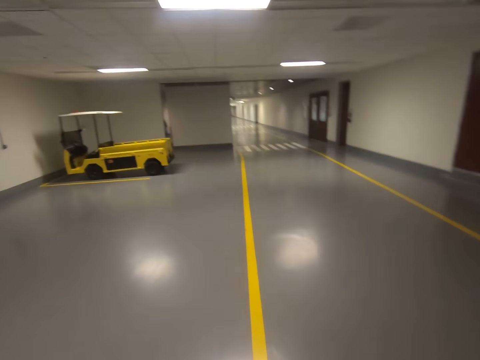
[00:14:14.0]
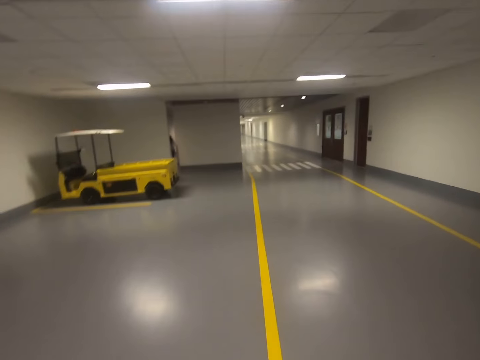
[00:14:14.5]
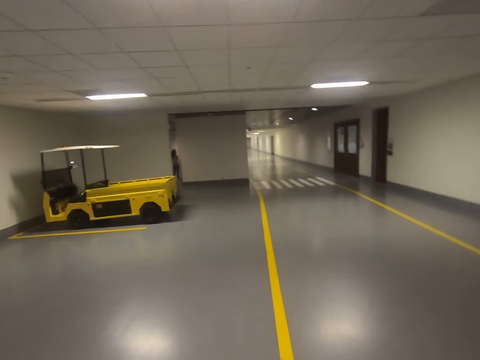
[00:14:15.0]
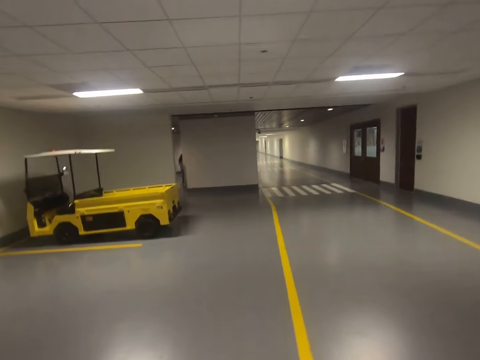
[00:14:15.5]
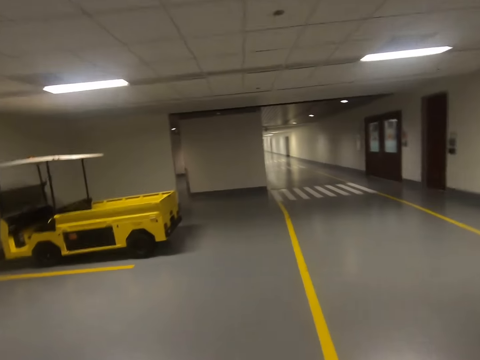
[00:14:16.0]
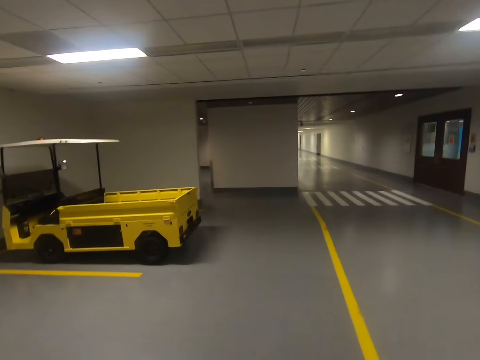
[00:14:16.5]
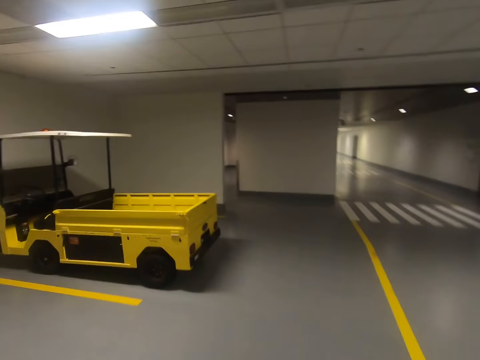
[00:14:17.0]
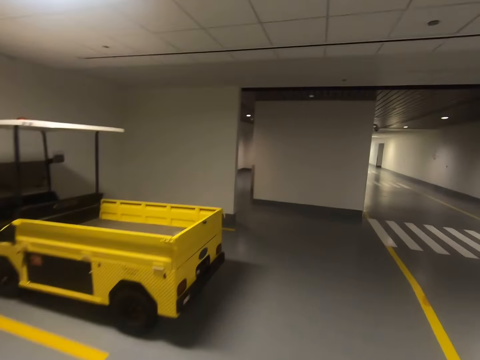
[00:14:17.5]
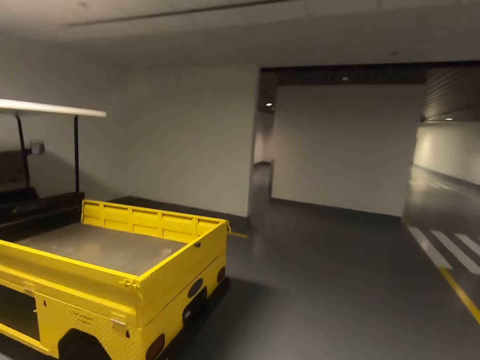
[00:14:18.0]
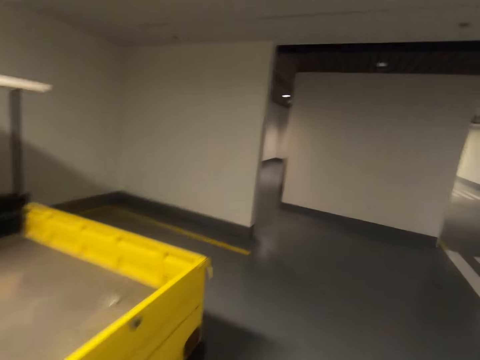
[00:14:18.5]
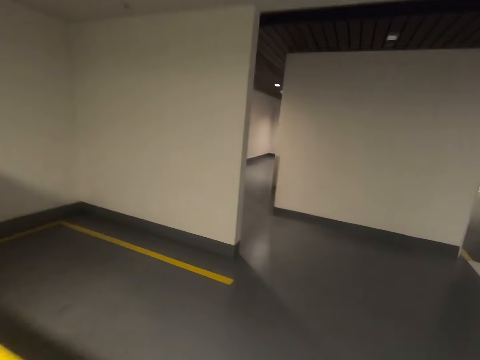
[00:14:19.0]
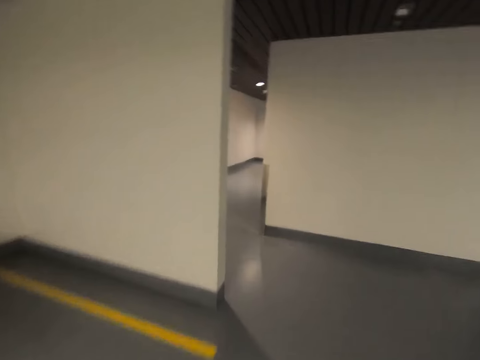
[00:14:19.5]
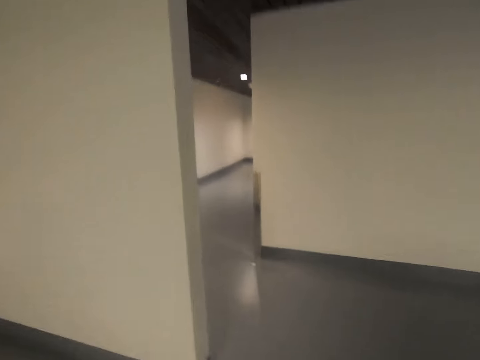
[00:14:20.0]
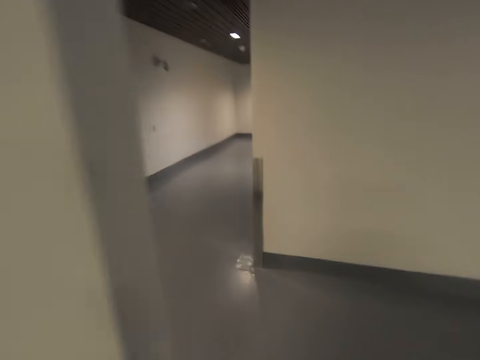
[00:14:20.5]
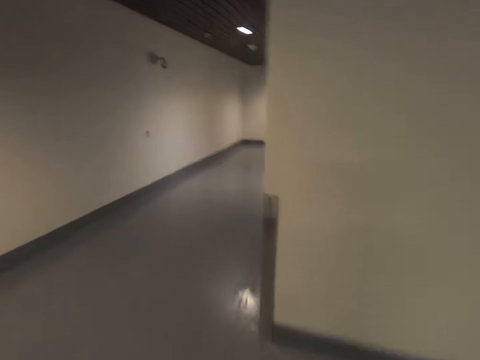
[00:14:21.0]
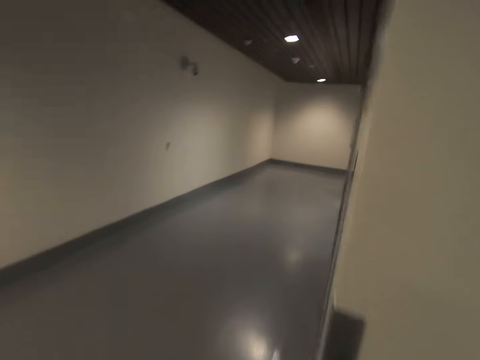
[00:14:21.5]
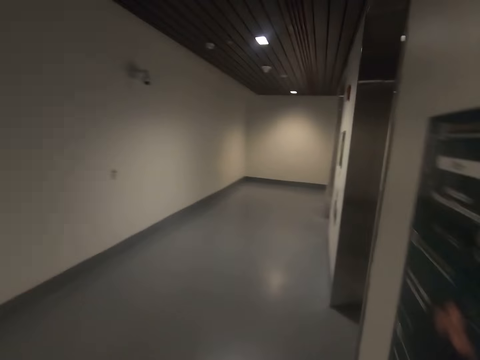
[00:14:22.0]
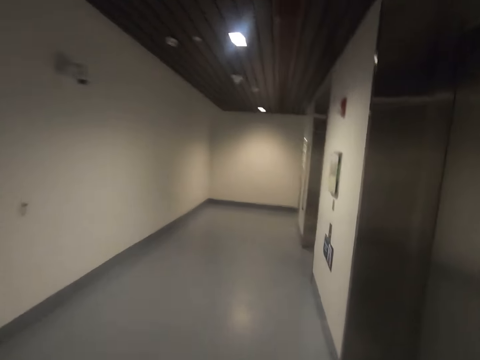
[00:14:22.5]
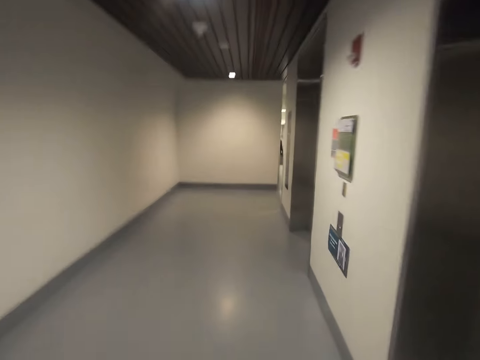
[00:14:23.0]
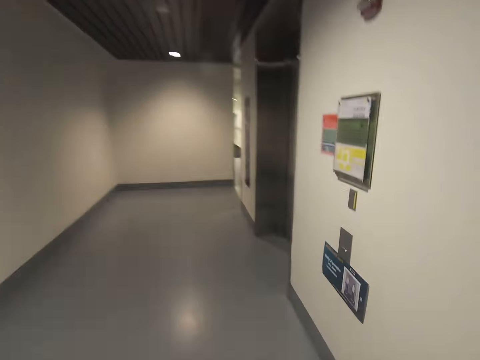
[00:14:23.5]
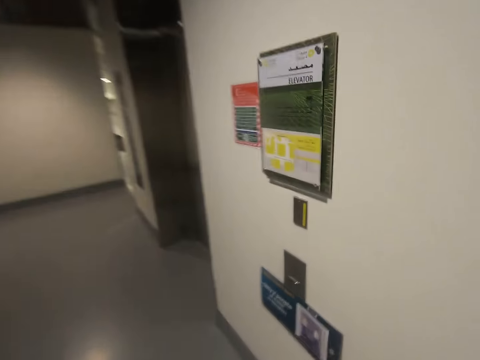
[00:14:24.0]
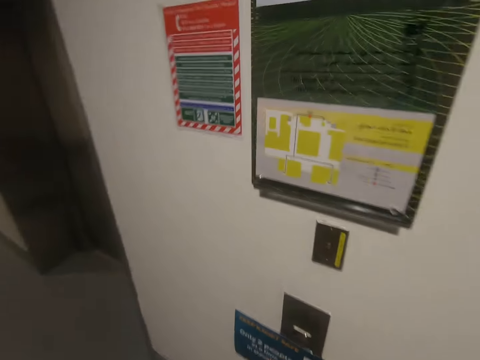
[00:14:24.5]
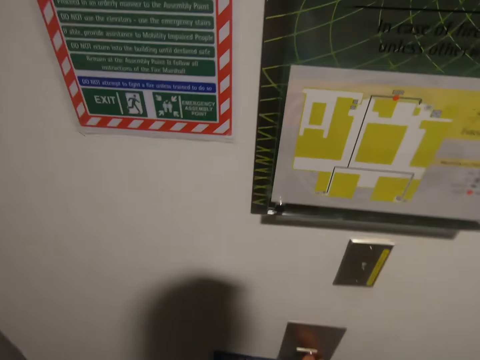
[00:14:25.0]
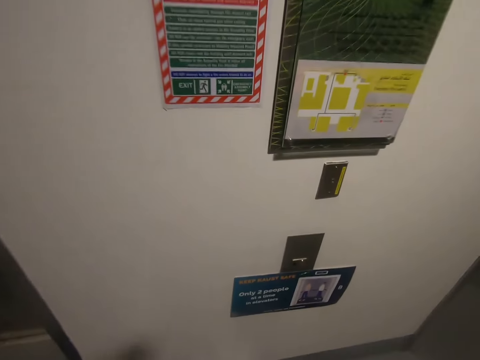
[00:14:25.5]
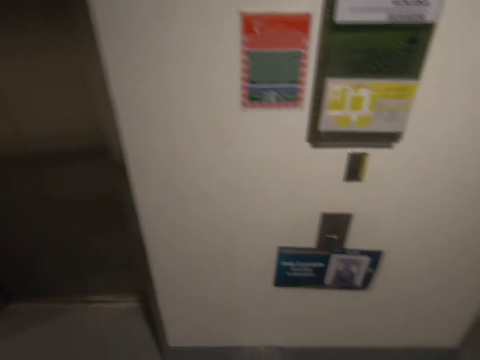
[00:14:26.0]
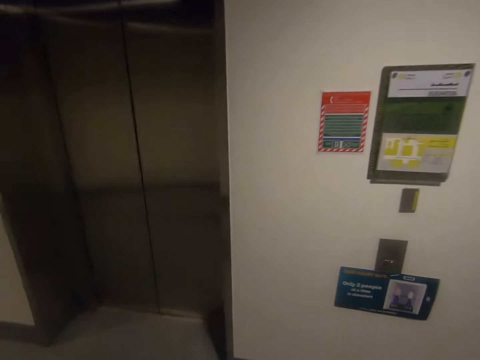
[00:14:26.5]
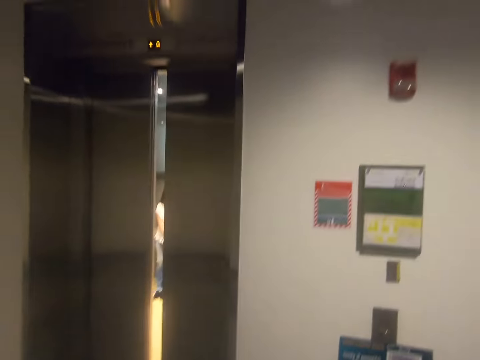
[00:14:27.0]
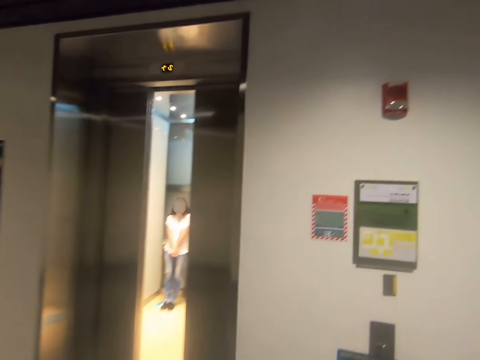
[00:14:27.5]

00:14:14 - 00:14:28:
The camera wearer presses the lift elevator call button.

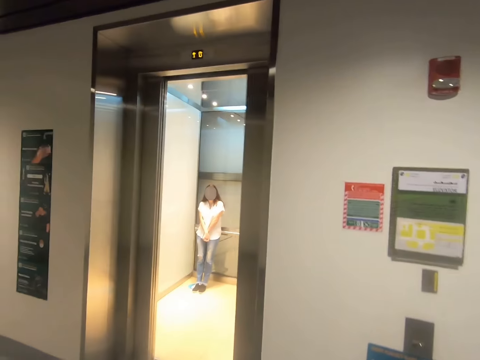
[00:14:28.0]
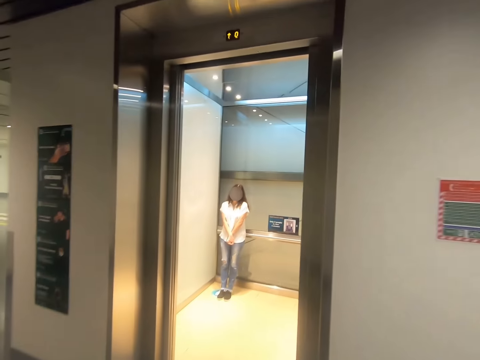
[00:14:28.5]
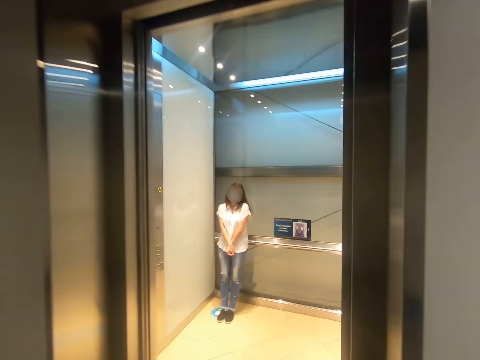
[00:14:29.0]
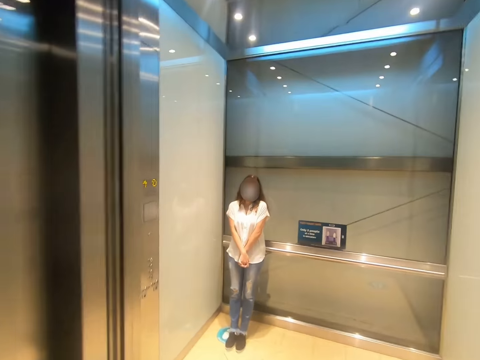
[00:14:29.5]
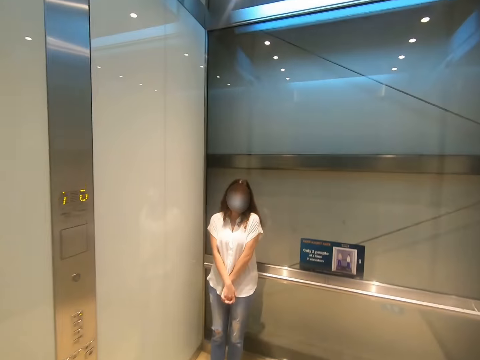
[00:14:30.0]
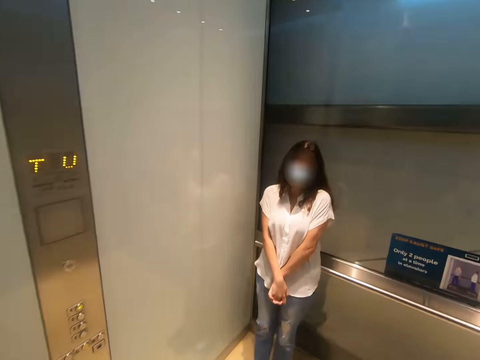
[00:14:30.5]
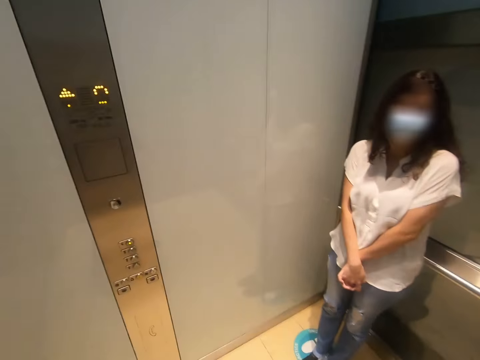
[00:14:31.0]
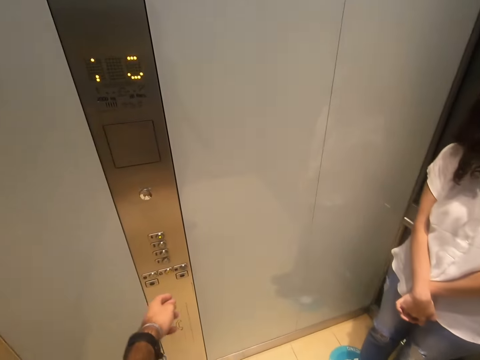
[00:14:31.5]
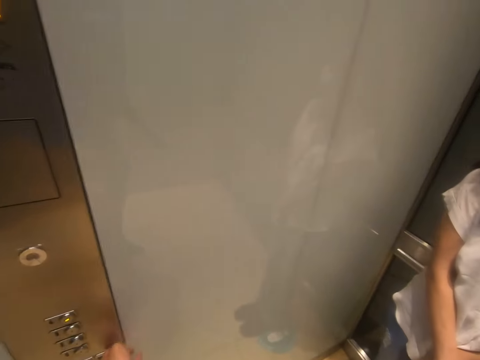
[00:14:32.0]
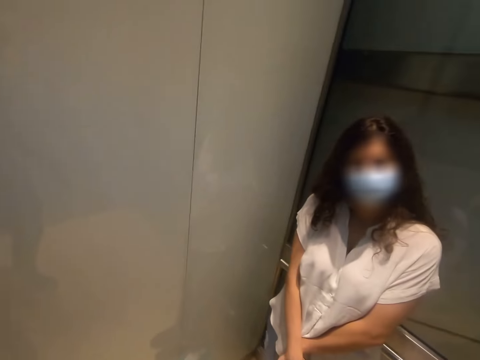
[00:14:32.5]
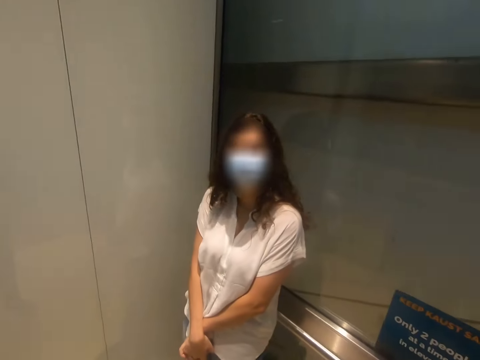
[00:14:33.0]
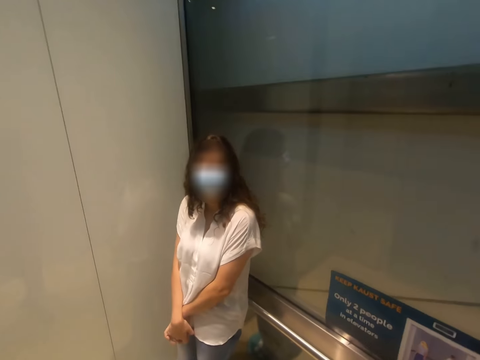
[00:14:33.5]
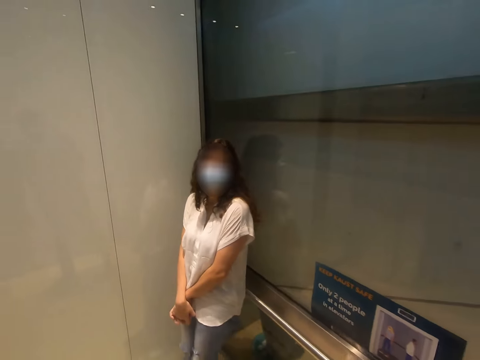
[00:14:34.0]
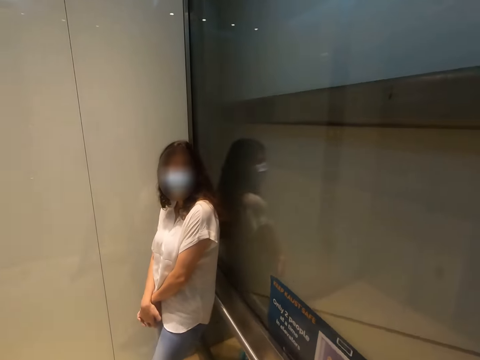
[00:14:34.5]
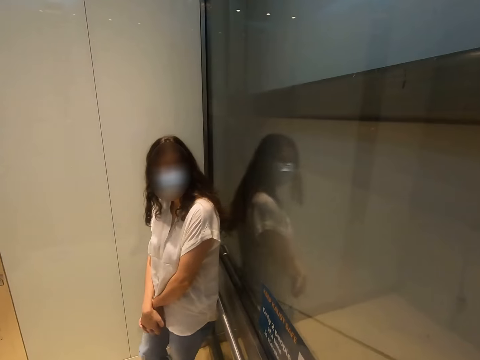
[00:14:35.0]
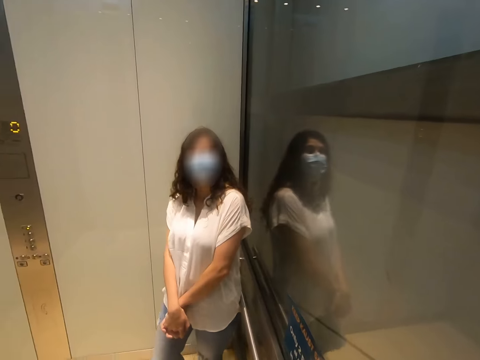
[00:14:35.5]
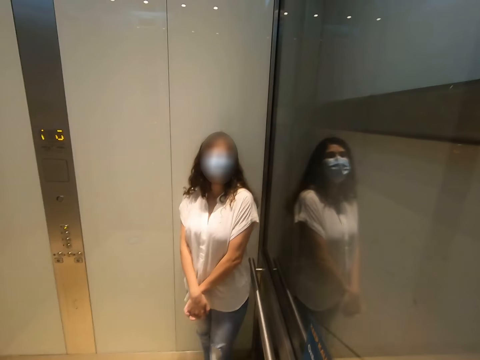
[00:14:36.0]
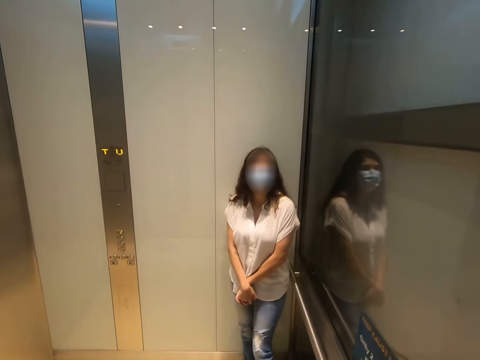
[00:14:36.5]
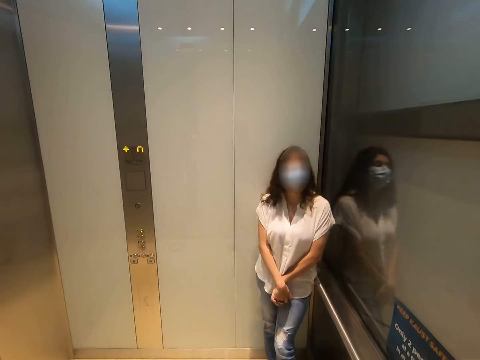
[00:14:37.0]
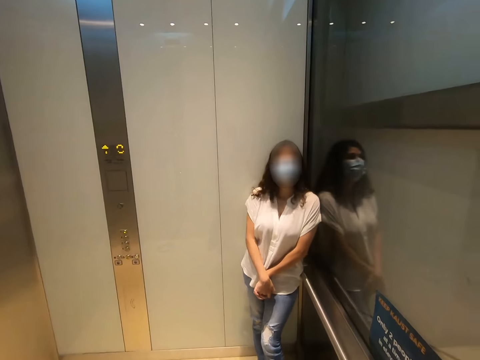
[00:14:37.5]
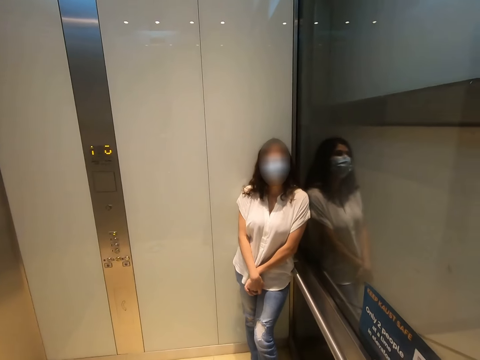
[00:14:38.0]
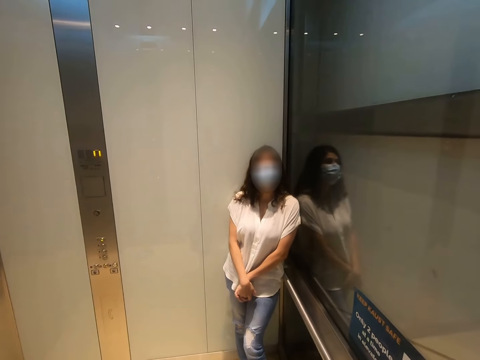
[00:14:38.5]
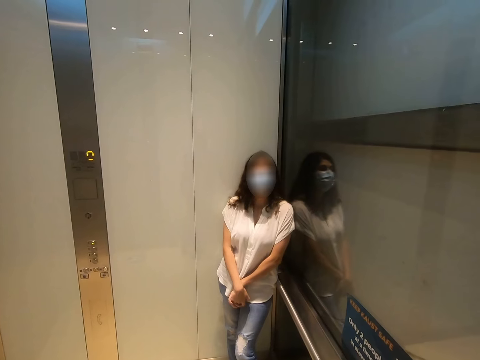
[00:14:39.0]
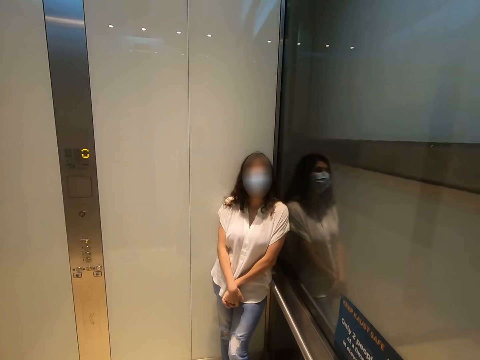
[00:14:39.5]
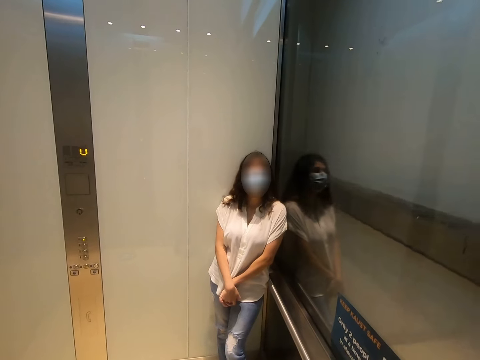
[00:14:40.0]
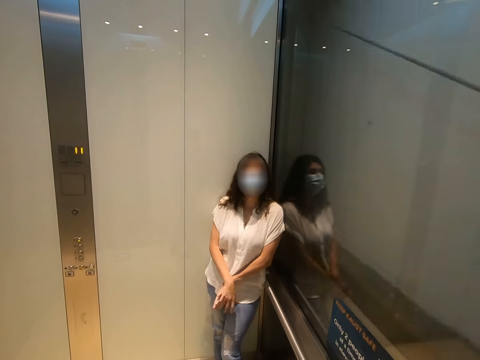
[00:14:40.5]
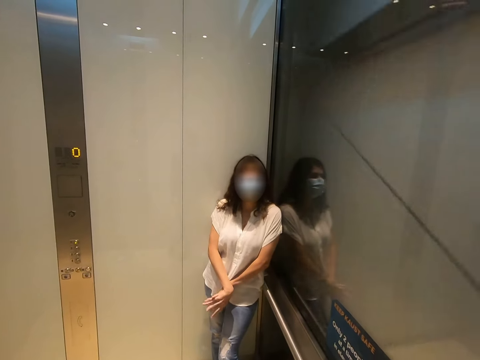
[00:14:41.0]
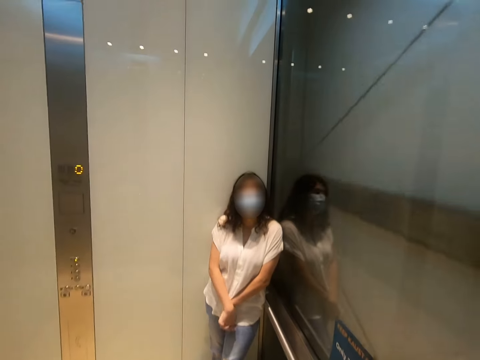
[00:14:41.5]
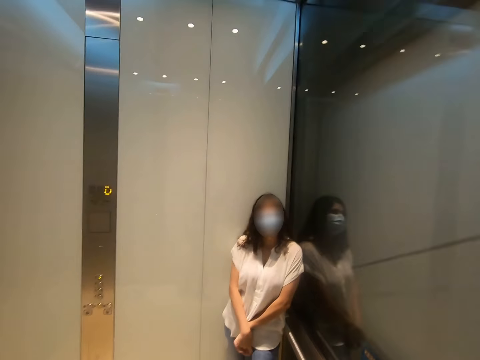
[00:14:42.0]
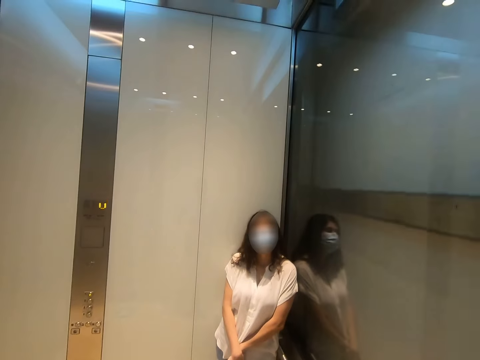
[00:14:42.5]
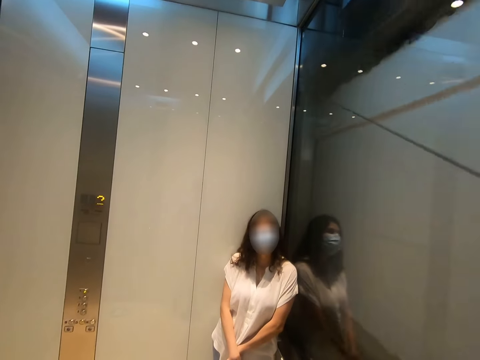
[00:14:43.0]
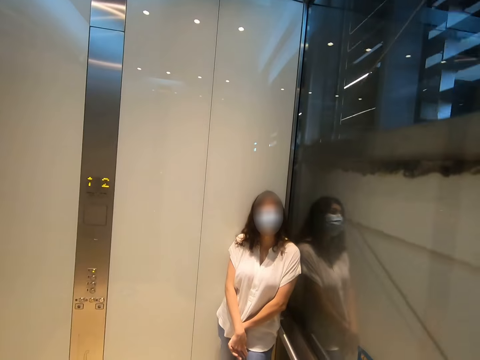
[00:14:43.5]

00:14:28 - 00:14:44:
The camera wearer walks towards the lift elevator. They get into the lift elevator. They press the lift buttons. A woman stands. The camera wearer stares at the woman in the lift elevator.
